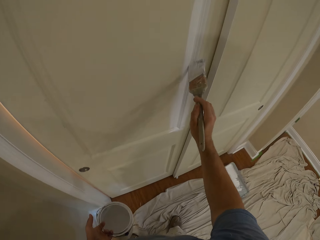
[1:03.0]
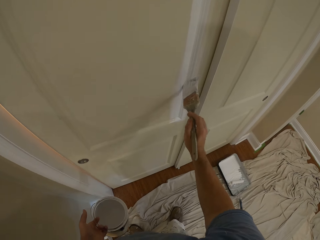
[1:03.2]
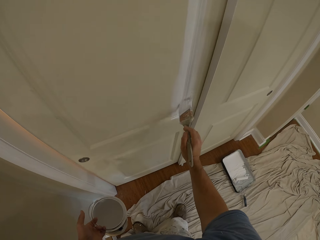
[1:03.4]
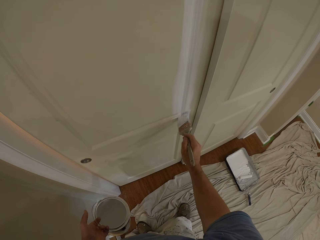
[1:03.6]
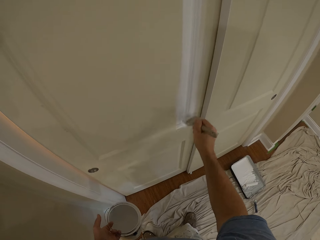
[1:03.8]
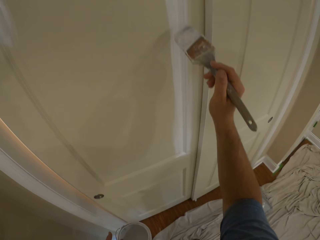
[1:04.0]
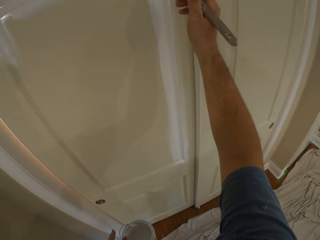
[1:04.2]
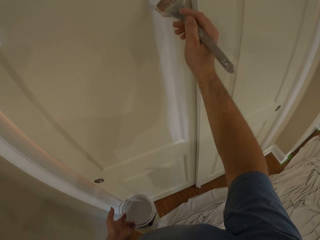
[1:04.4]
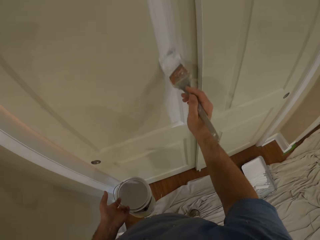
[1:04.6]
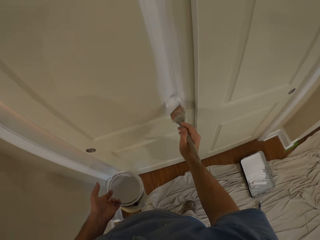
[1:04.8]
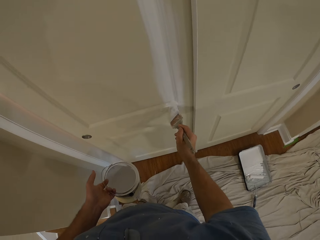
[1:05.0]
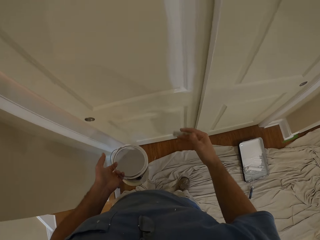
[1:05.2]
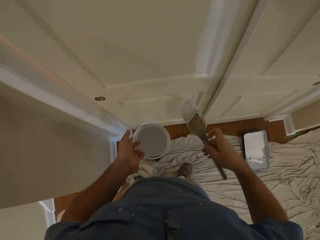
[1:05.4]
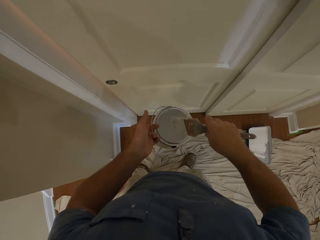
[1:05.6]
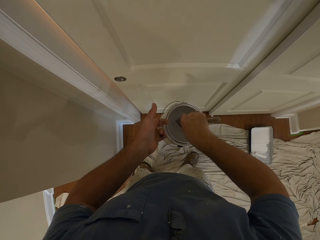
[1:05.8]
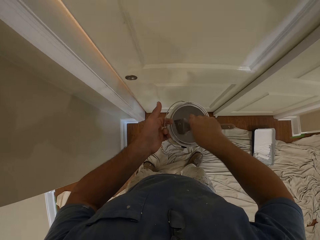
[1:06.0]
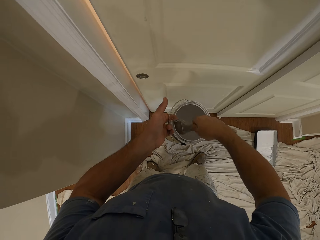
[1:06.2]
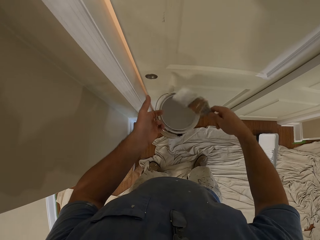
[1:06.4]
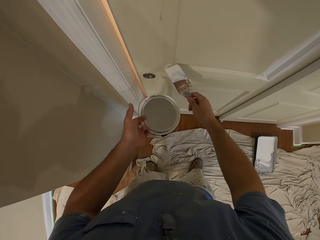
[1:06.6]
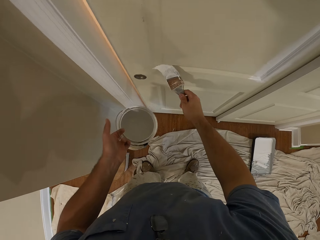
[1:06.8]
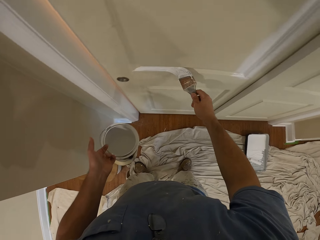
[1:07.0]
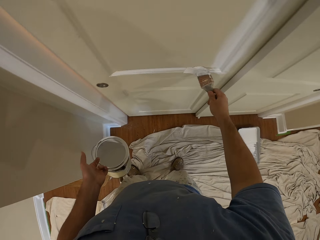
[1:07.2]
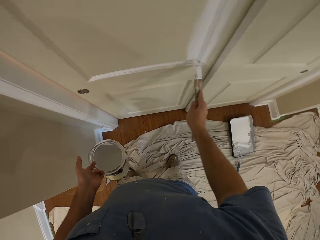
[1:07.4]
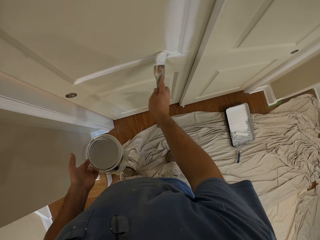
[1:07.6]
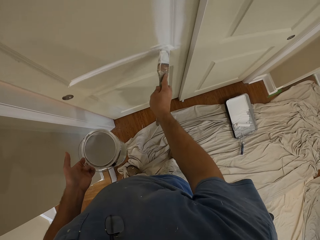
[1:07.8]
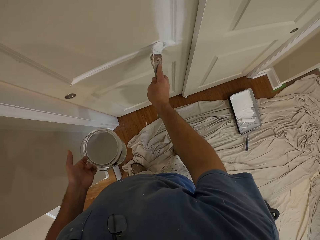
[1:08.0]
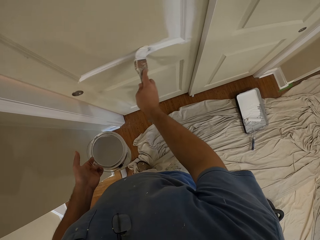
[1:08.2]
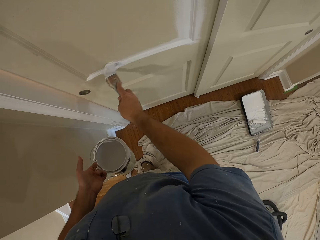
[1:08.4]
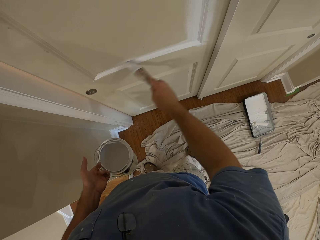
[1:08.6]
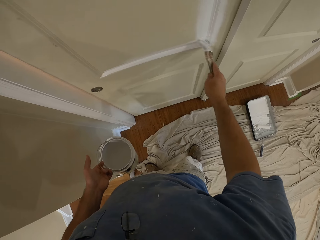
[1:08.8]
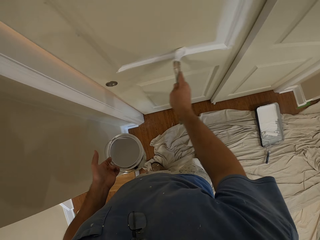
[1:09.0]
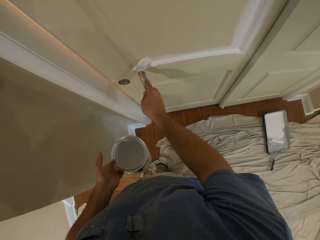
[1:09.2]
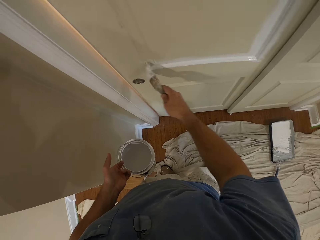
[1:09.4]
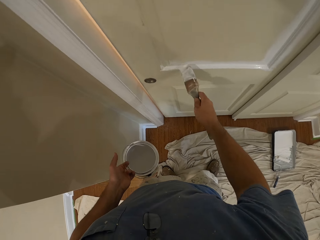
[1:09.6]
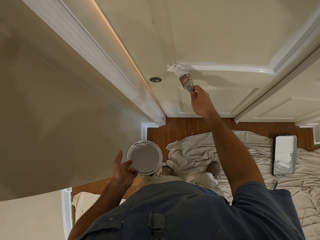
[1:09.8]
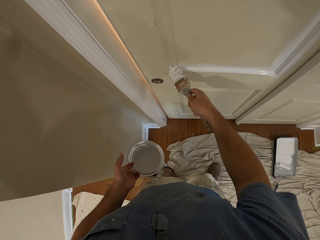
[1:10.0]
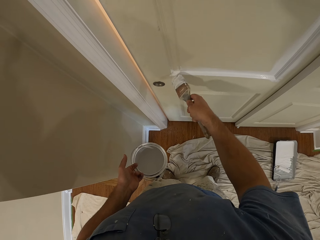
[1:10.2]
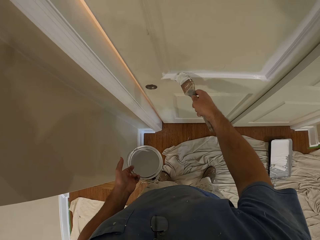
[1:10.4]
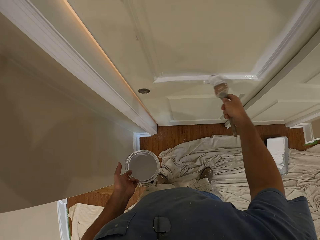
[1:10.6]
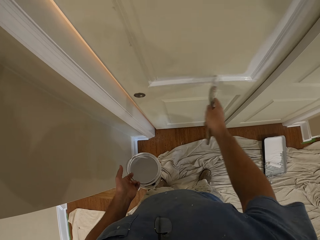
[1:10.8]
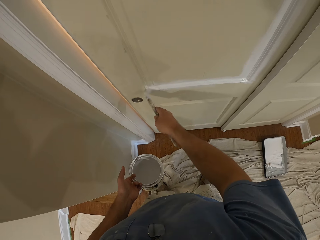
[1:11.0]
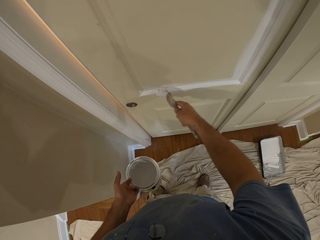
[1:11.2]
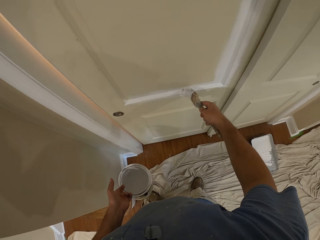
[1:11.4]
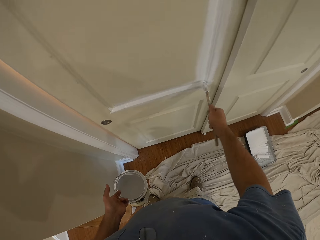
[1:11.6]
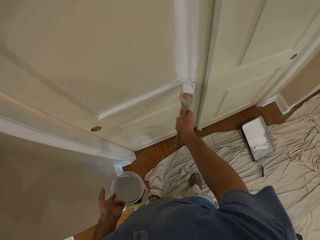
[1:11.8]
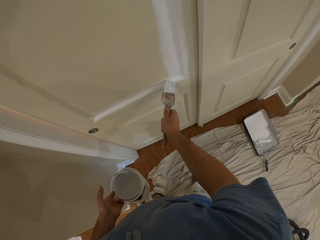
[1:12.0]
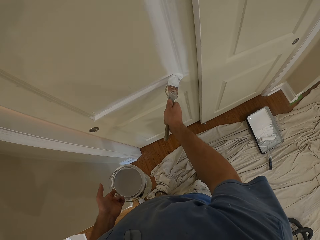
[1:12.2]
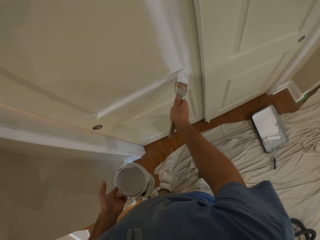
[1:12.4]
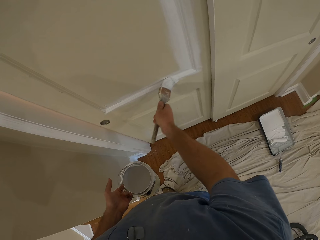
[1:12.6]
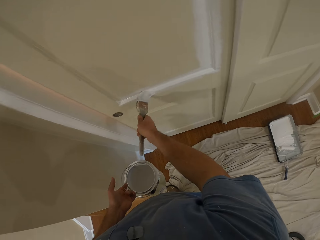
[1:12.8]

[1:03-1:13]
The camera wearer dips the paint brush into the bucket of paint. They paint the sliding door with the paint brush.

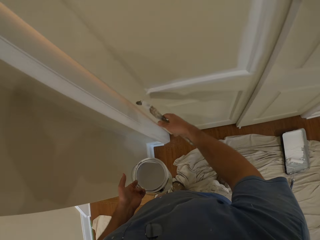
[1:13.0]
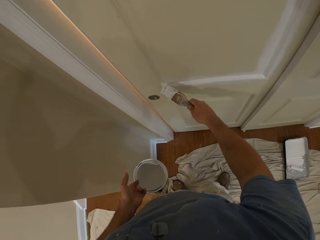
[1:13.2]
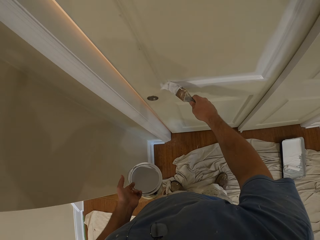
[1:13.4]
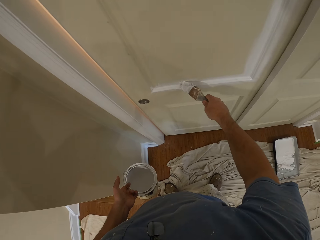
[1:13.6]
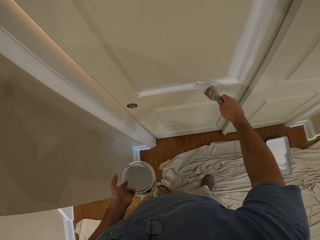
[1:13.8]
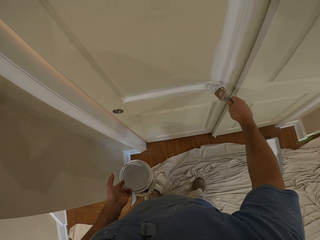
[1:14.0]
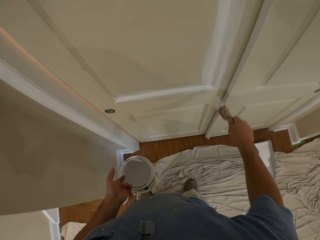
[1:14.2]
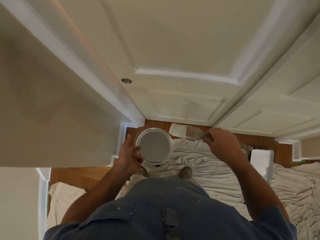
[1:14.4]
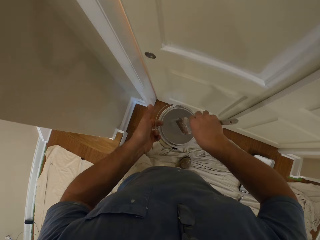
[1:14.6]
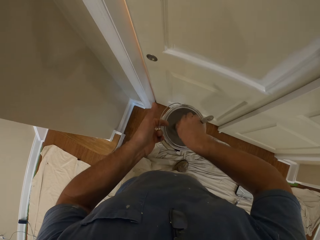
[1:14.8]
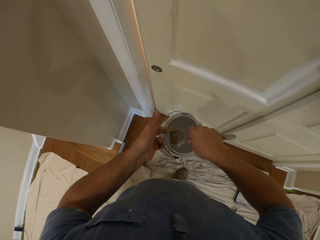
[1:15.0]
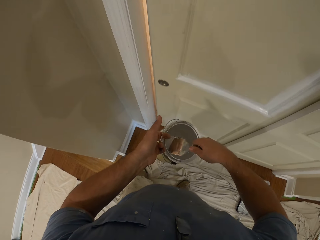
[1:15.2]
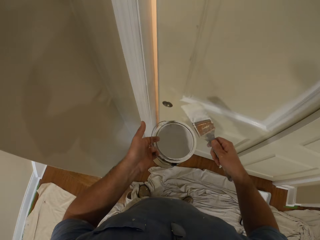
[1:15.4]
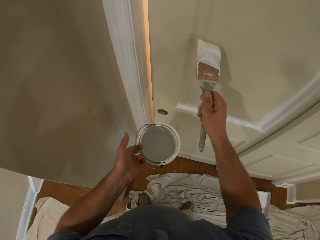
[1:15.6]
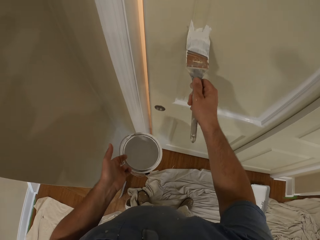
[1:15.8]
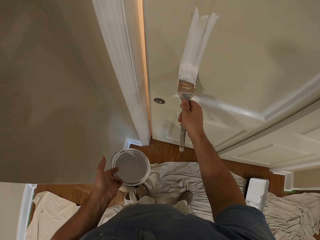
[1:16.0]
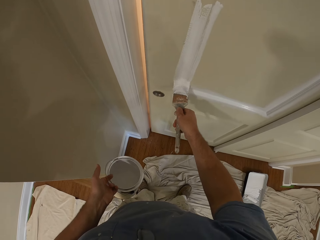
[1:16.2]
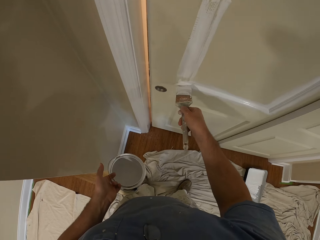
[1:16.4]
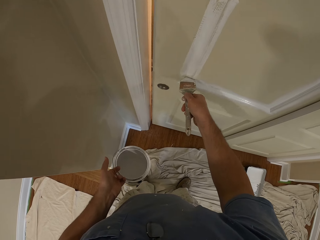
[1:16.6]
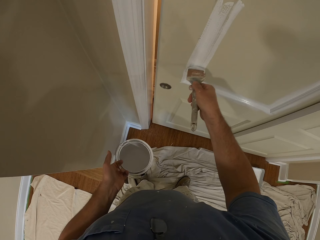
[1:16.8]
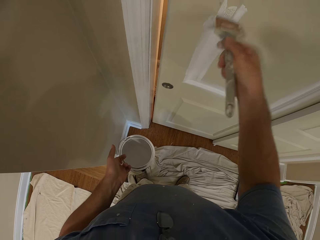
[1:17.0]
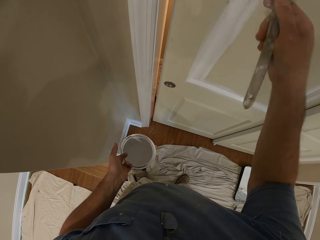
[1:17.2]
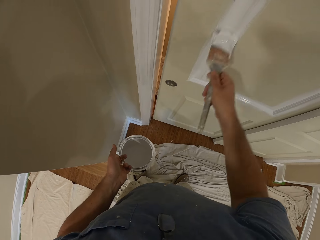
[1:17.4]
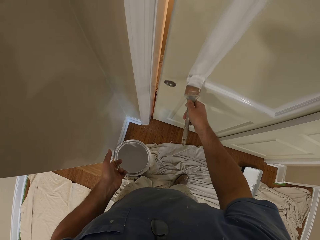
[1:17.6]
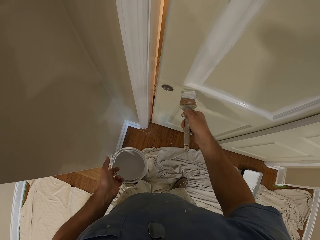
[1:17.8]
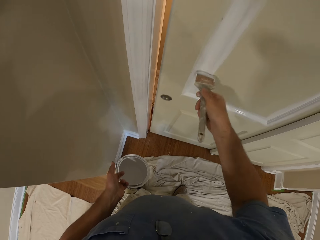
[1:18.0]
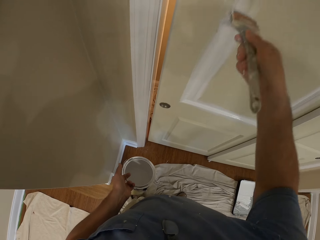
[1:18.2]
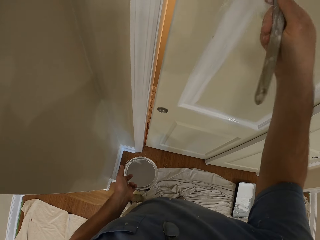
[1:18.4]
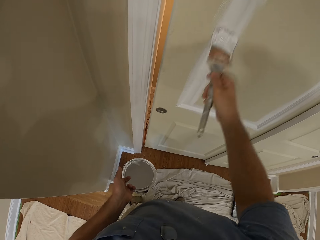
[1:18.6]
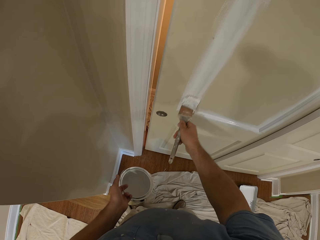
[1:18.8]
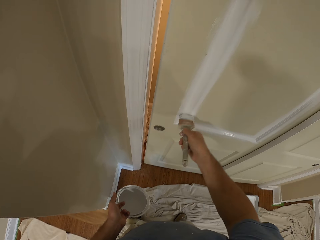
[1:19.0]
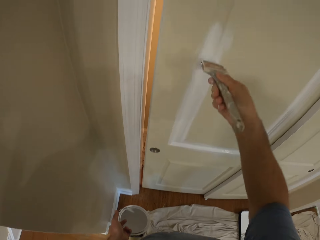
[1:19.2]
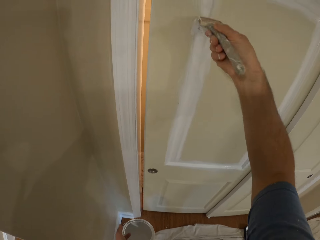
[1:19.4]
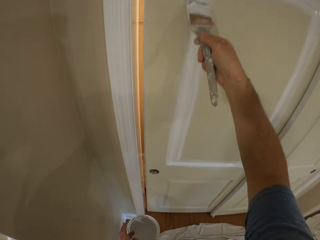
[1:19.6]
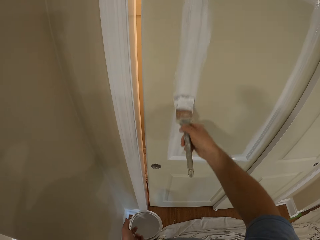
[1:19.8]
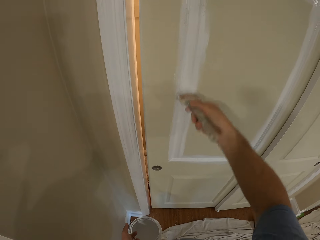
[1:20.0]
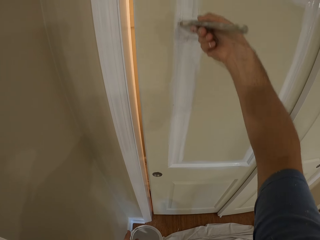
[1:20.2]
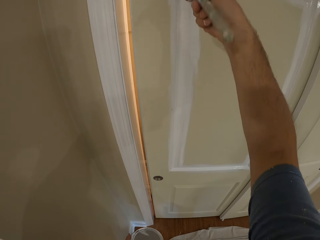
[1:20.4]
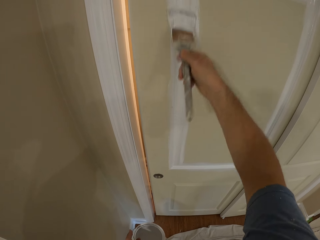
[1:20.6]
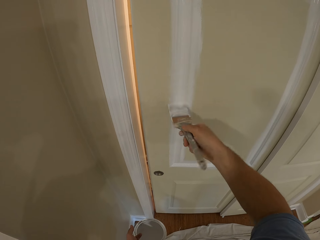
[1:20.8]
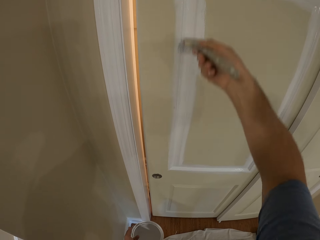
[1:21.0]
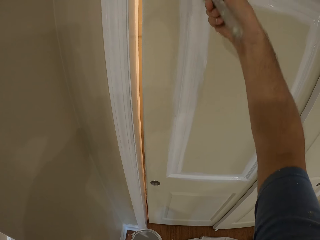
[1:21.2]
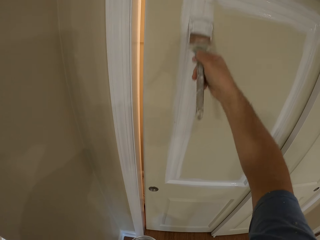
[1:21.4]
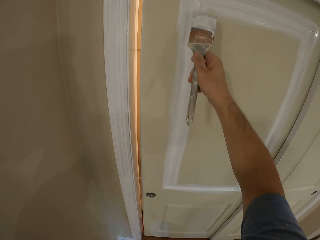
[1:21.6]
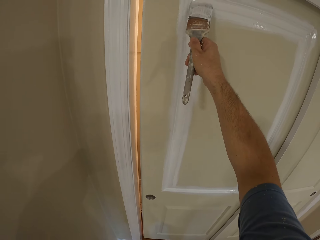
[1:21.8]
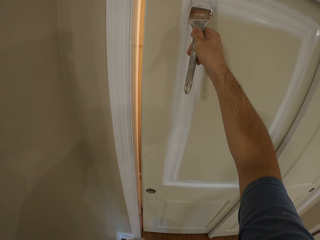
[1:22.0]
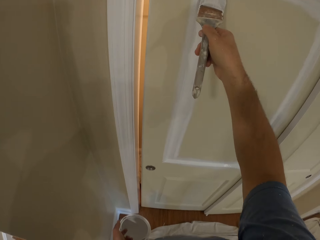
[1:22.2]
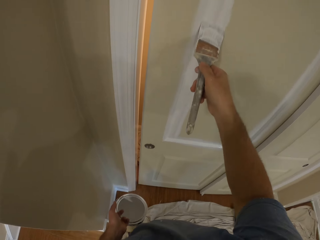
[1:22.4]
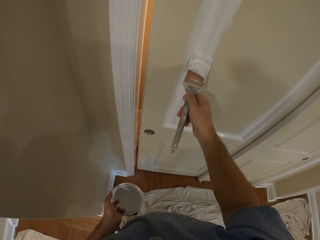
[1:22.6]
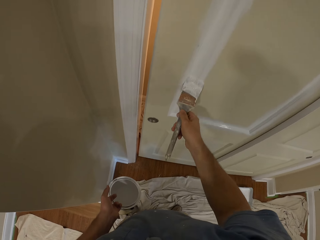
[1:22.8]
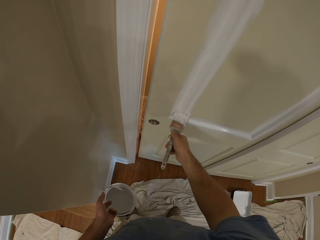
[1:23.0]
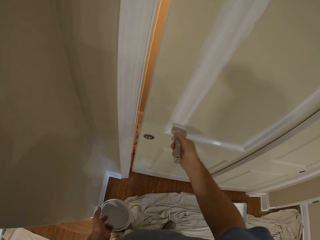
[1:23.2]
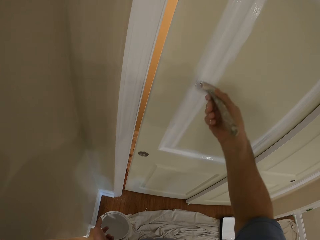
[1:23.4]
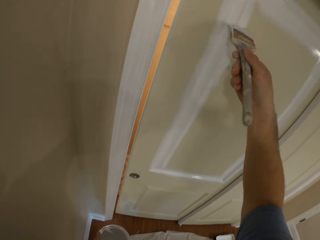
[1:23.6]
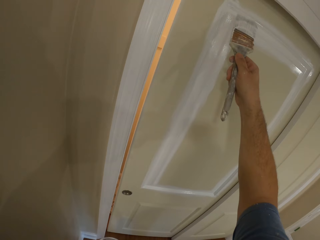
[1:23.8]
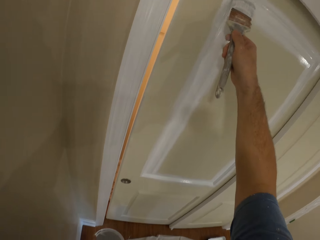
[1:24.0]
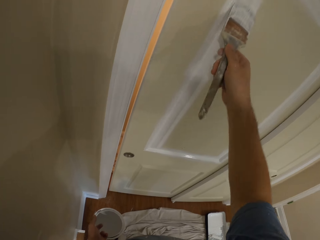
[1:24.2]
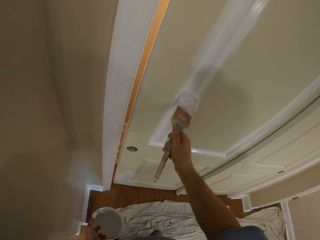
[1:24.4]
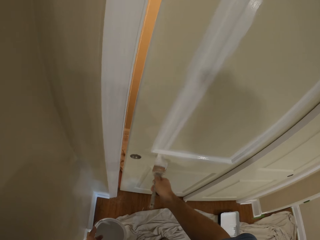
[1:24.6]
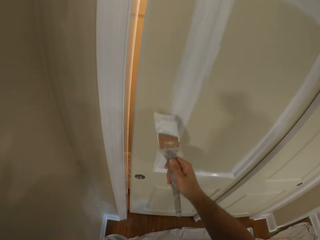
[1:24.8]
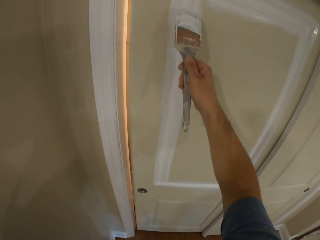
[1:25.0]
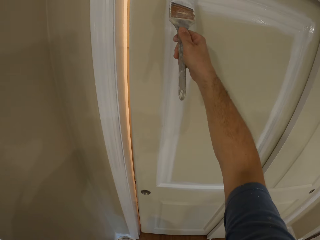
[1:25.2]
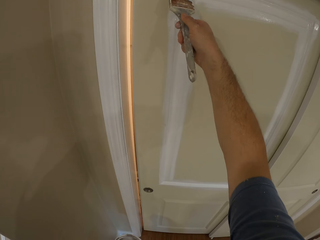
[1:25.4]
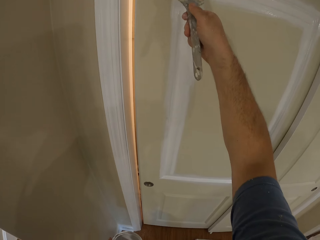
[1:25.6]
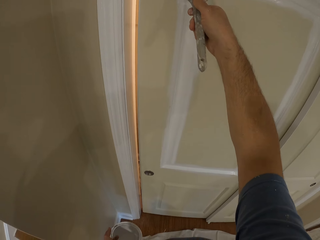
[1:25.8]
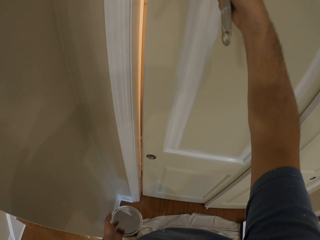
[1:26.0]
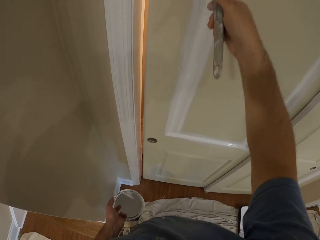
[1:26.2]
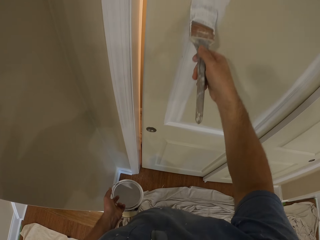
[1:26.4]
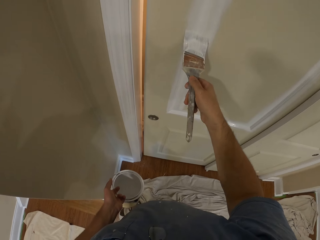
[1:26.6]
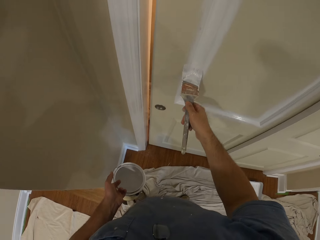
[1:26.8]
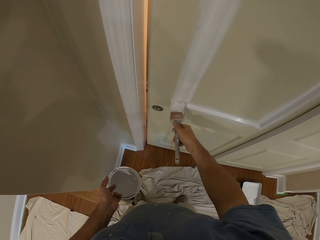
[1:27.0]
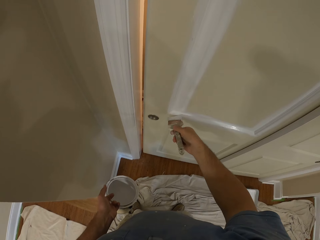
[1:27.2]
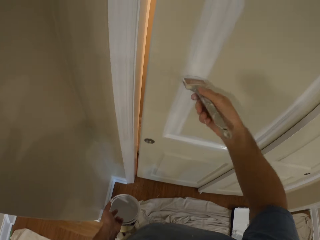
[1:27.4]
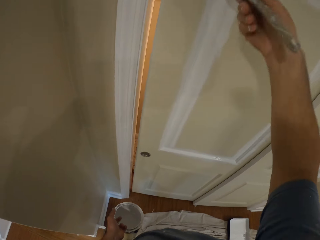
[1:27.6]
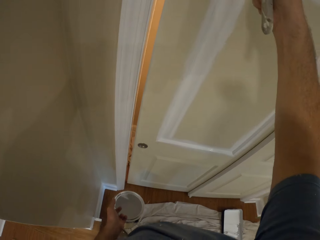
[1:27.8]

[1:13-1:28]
The camera wearer dips the paint brush into the bucket of paint. They paint the sliding door with the paint brush.
